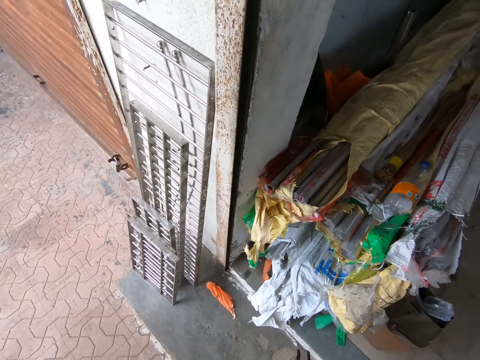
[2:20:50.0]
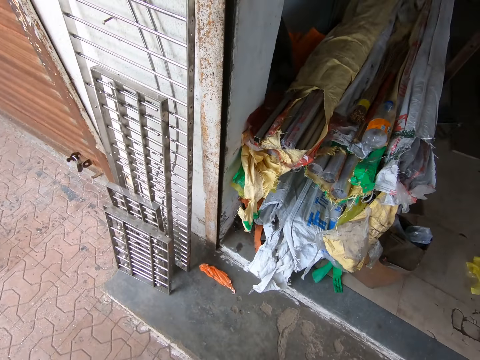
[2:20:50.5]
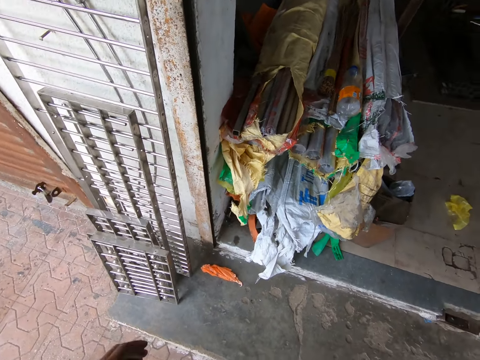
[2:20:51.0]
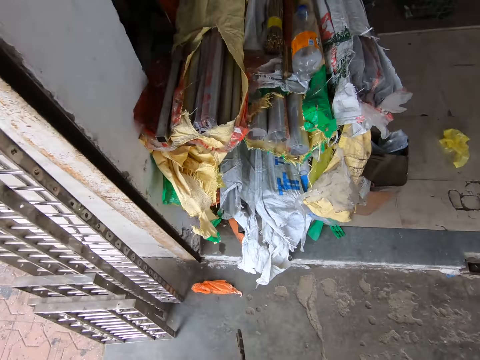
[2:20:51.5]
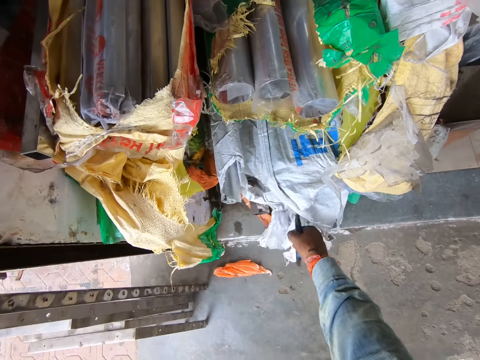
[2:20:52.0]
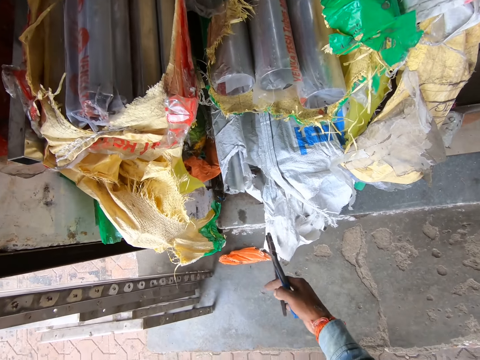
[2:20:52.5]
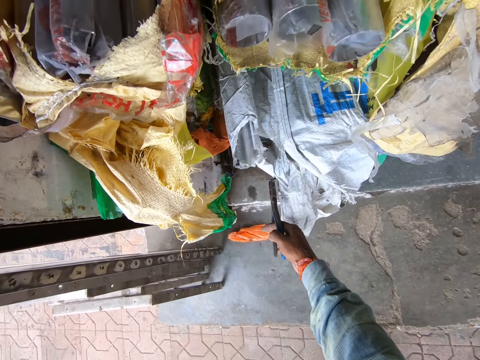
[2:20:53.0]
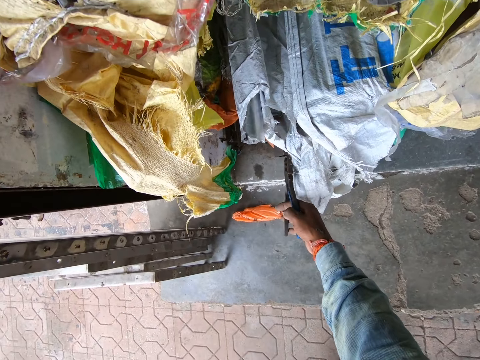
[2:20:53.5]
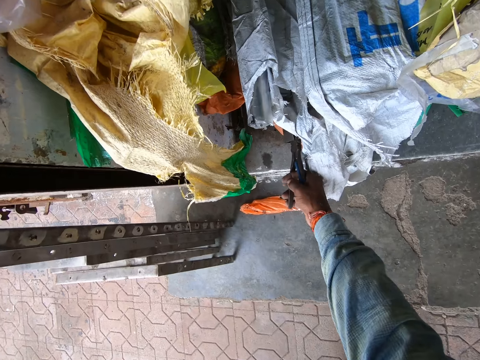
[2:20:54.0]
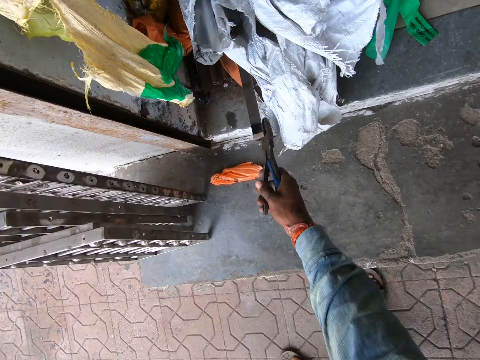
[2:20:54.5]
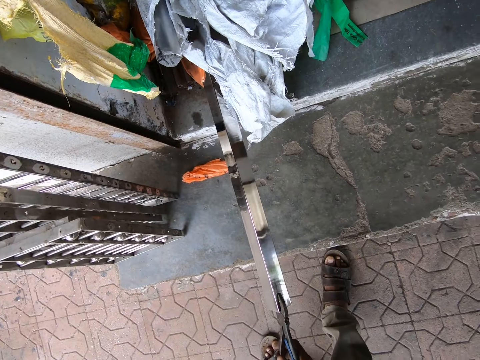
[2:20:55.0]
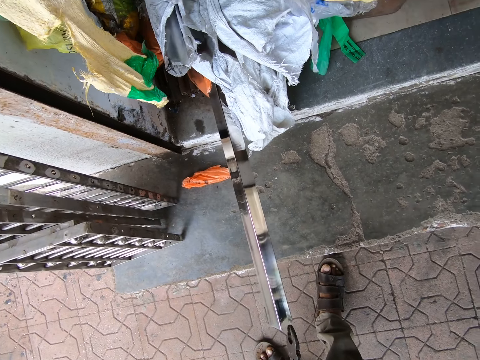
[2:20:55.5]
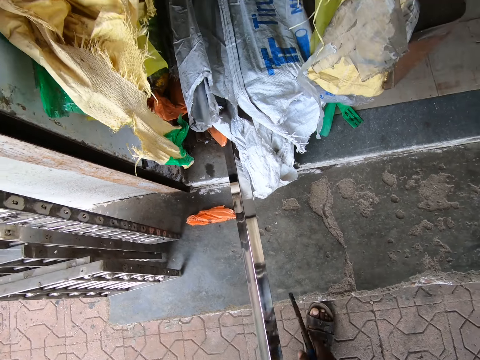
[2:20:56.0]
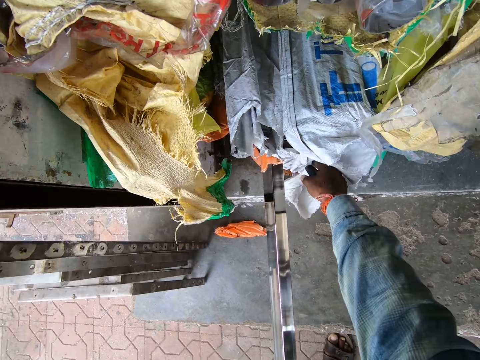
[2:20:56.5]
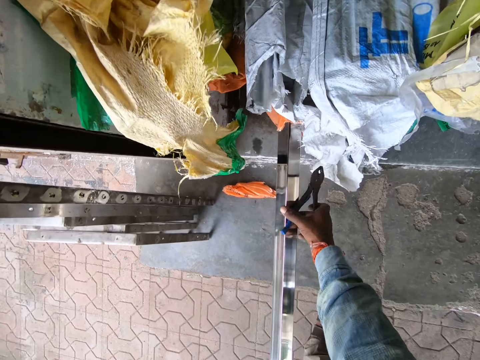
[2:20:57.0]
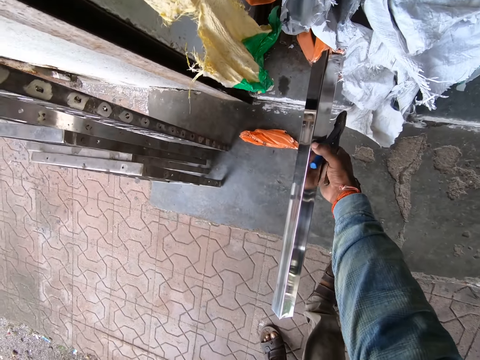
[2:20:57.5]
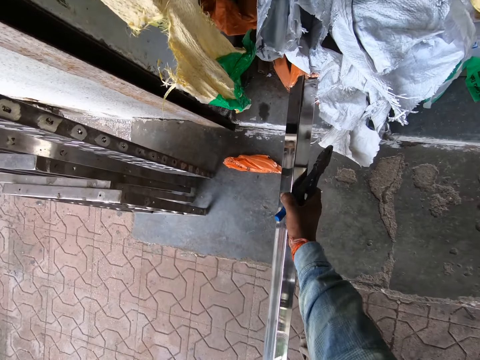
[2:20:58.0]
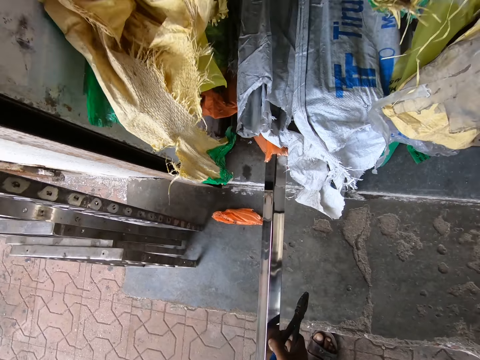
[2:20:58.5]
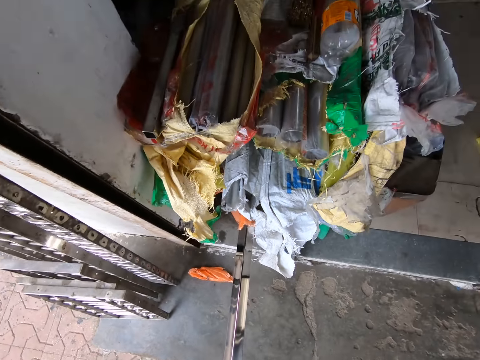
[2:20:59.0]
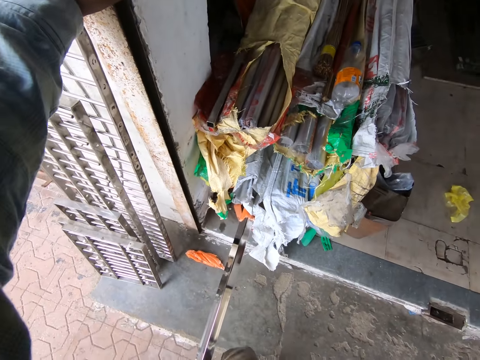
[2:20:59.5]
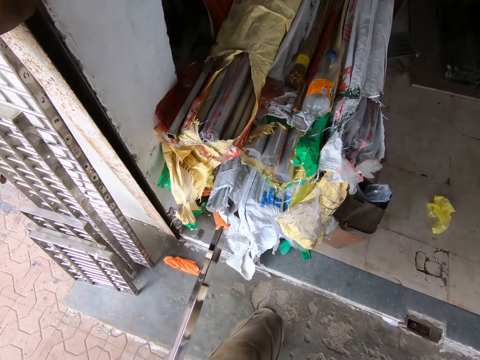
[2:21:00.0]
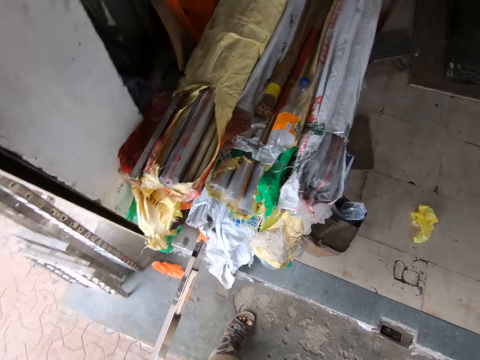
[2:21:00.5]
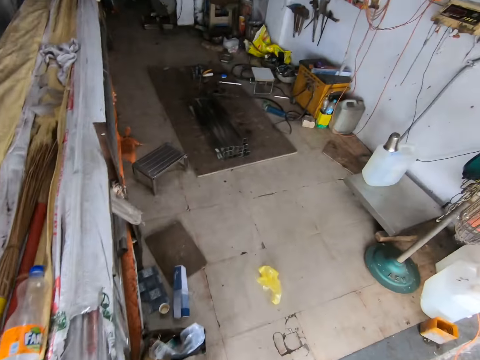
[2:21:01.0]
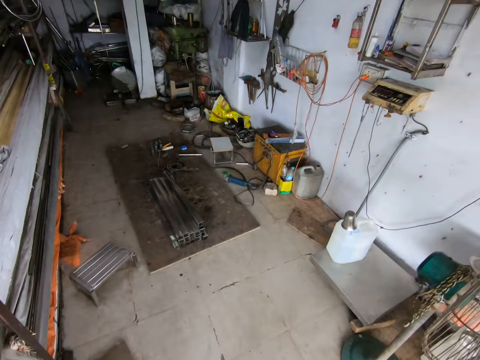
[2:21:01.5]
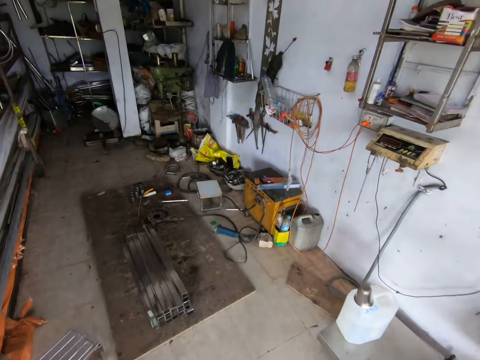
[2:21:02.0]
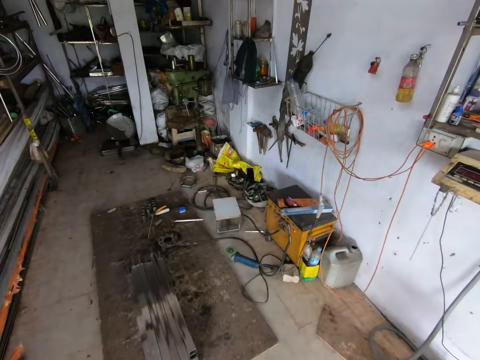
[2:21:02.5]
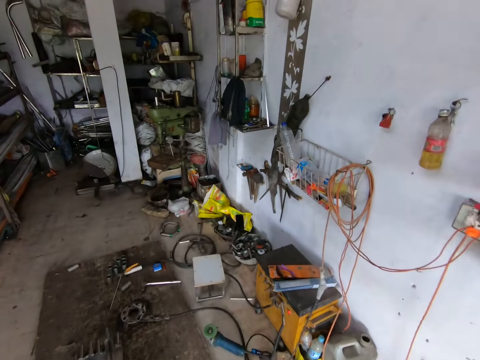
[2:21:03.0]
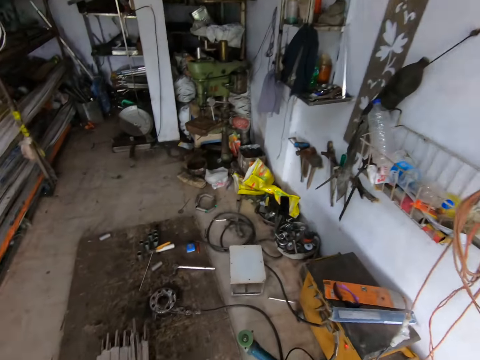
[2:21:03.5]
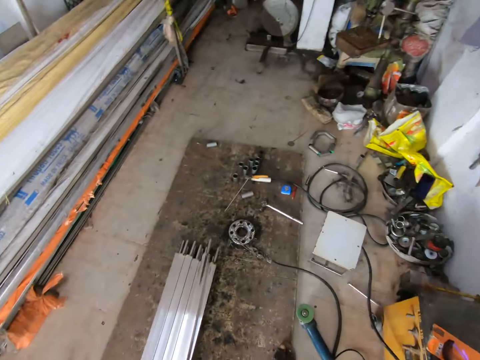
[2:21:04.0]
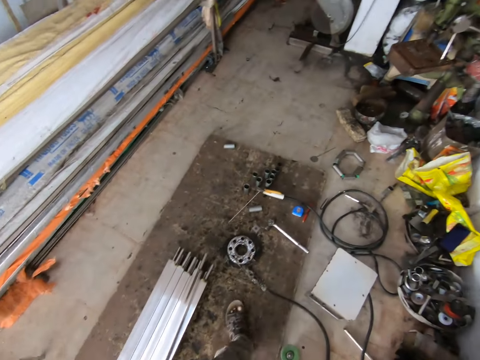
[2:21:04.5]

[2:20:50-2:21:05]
The camera wearer places his left hand onto the wall. He touches the sacks. He pulls a rod from a sack on the ground with the plier in his right hand. He pulls the rod from the sack on the ground with his right hand. He picks up the metals. He walks around the garage.

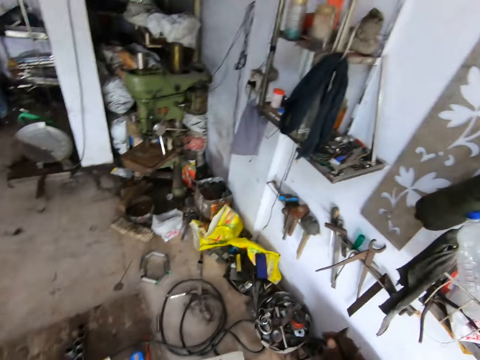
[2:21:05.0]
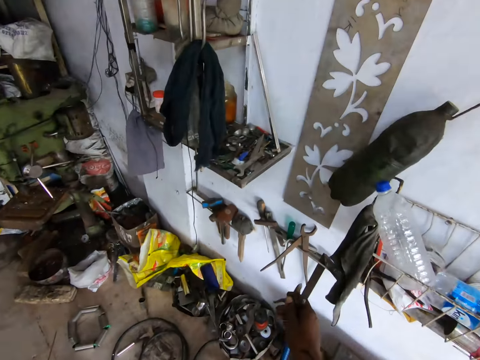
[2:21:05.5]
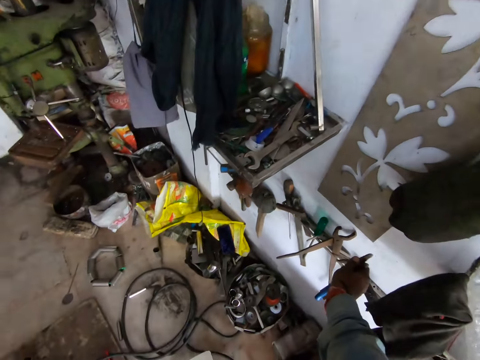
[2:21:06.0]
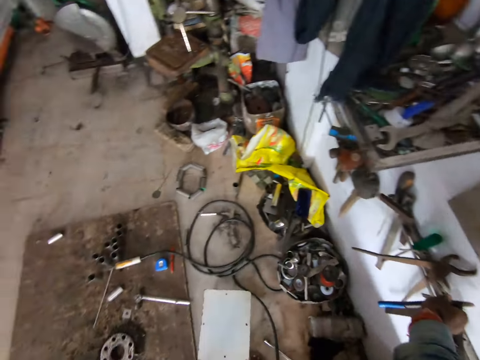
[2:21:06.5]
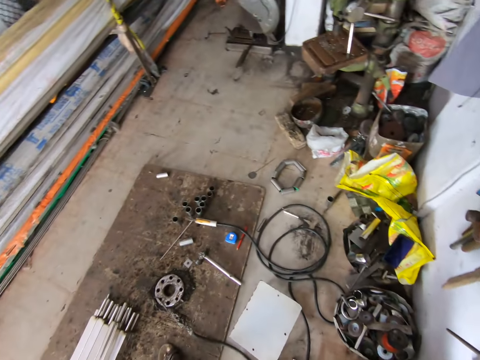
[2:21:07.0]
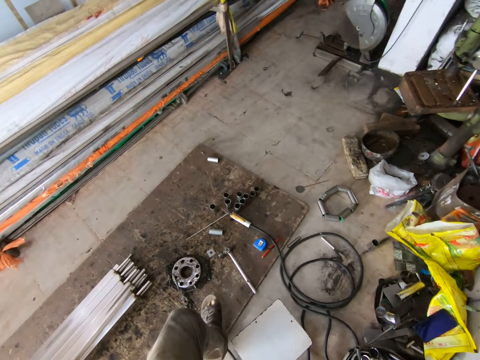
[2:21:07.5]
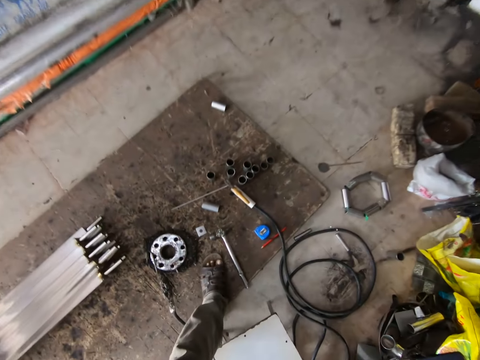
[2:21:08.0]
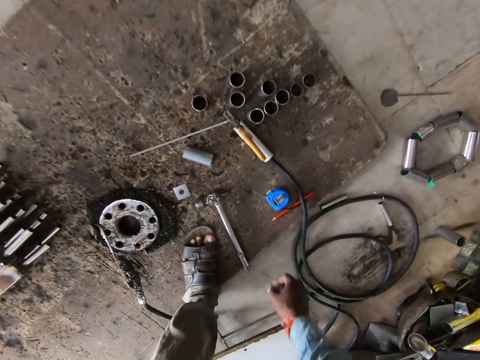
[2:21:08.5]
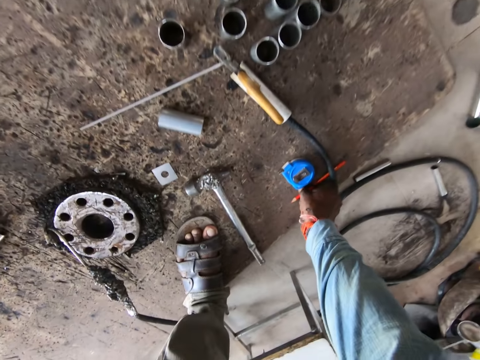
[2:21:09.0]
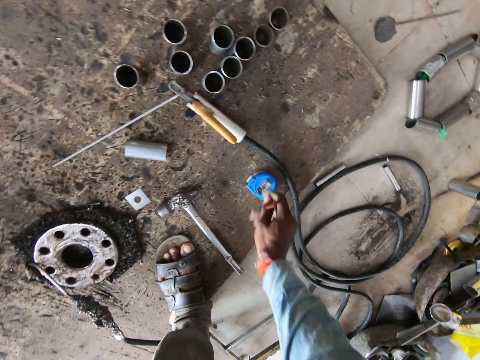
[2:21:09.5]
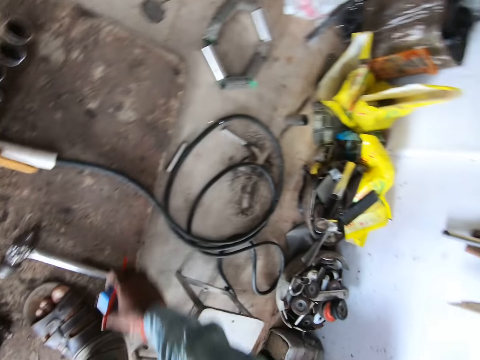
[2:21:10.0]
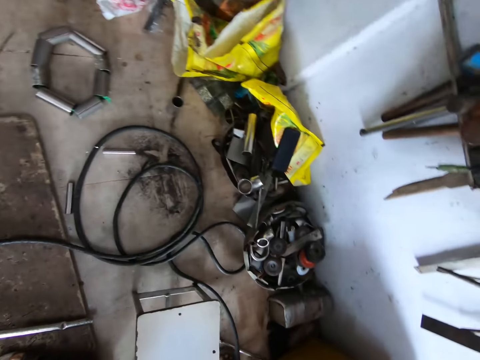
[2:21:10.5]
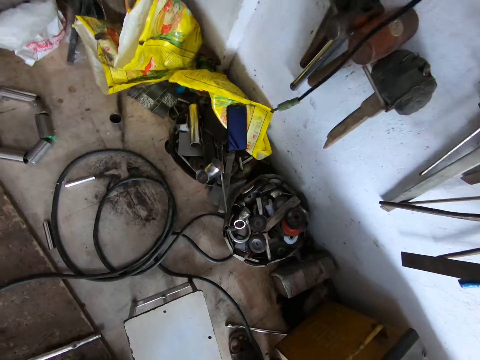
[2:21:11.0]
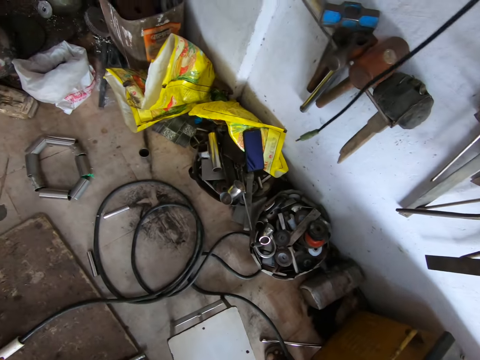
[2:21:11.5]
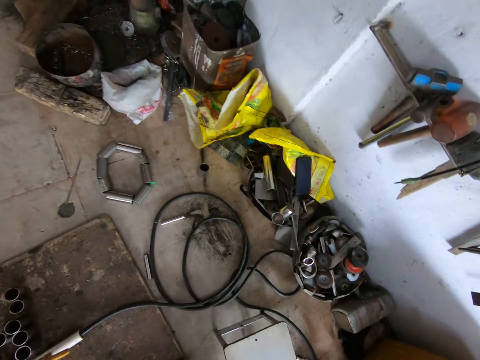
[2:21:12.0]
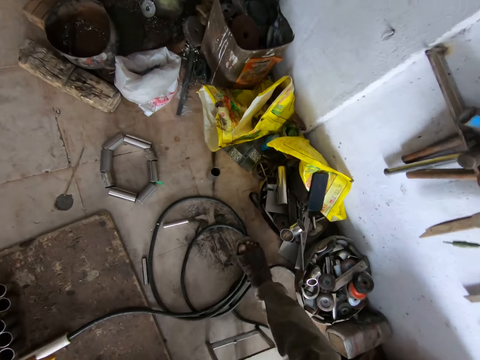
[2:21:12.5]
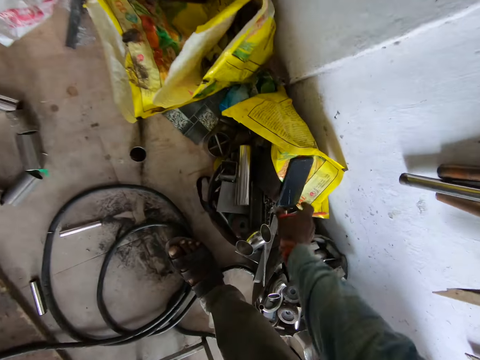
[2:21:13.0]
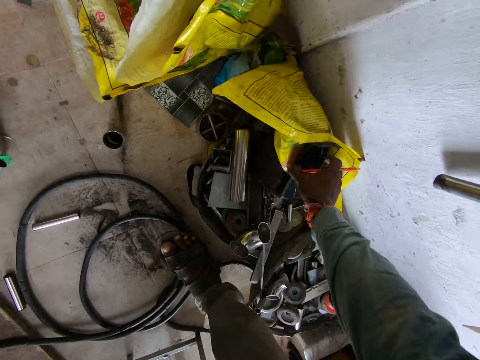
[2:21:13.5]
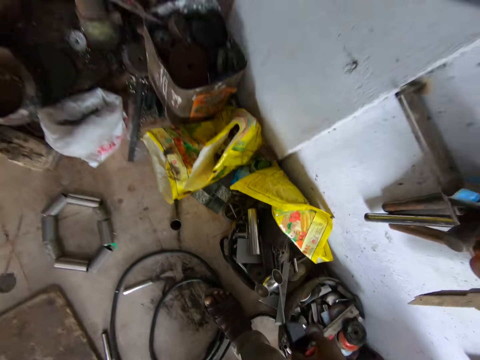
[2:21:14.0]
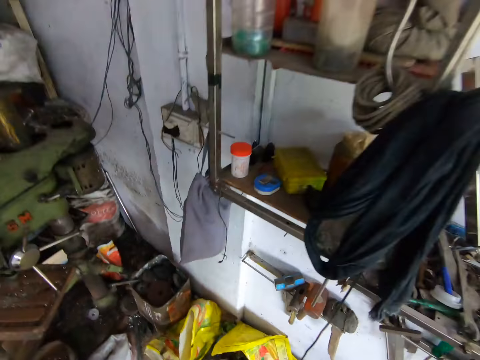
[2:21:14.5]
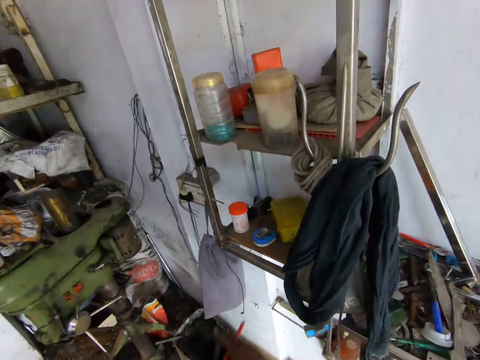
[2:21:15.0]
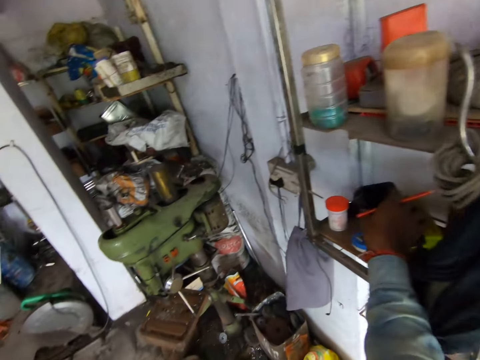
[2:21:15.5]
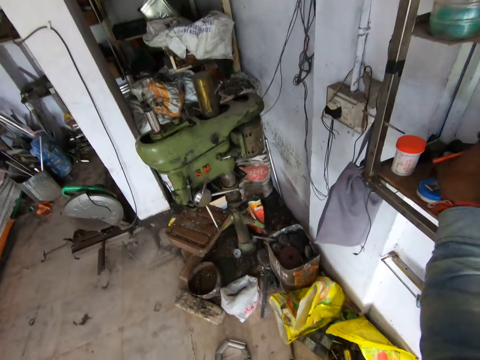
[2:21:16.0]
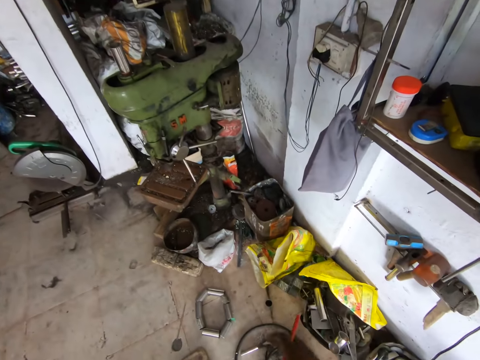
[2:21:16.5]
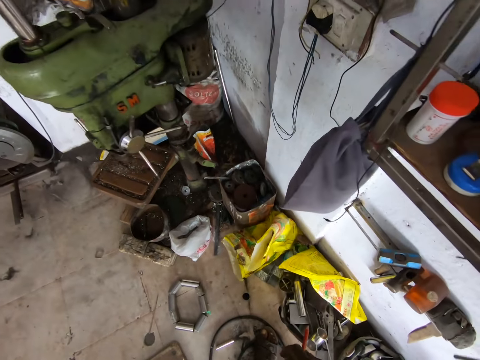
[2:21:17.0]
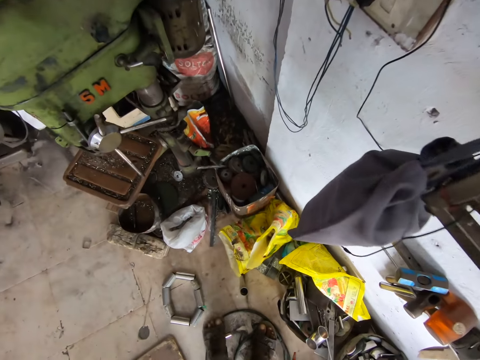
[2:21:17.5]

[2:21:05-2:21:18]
The camera wearer drops the plier in the tool rack on the wall with his right hand. He picks up a tape measure from the floor with his right hand. He picks up his phone from a plastic bag with his right hand. He places the phone onto a shelf.
